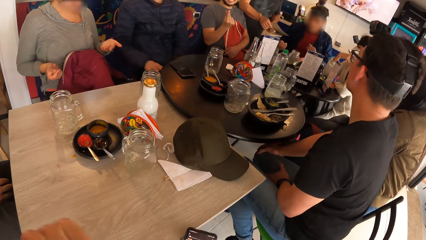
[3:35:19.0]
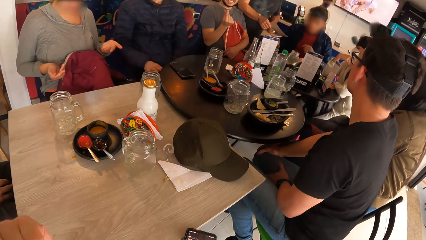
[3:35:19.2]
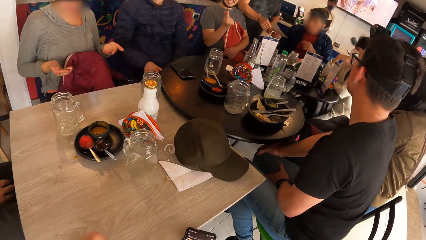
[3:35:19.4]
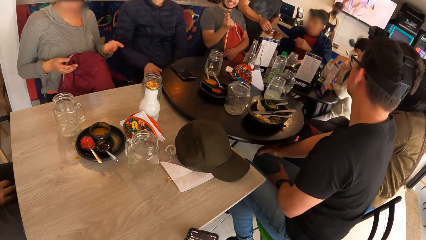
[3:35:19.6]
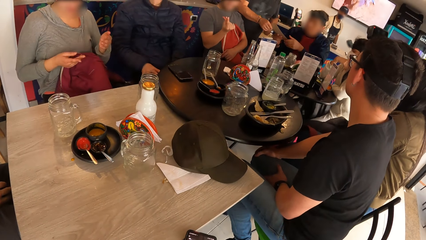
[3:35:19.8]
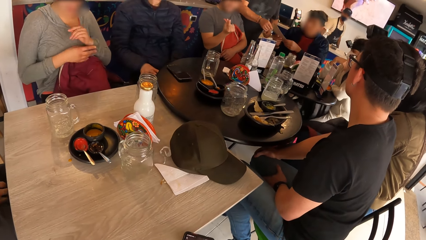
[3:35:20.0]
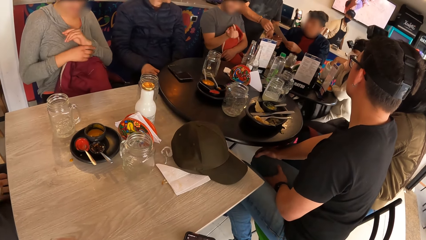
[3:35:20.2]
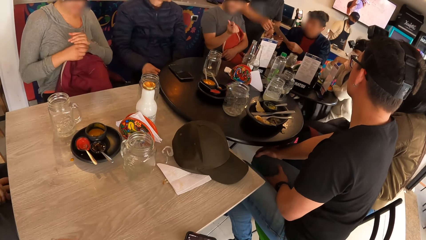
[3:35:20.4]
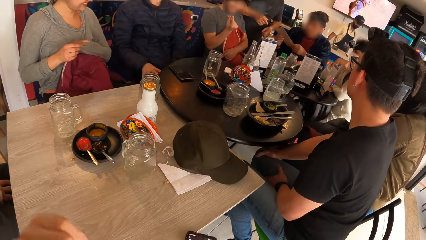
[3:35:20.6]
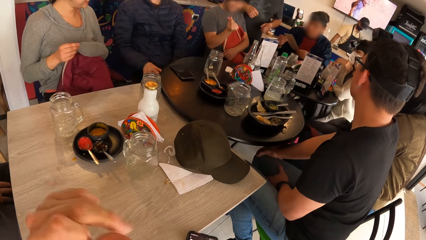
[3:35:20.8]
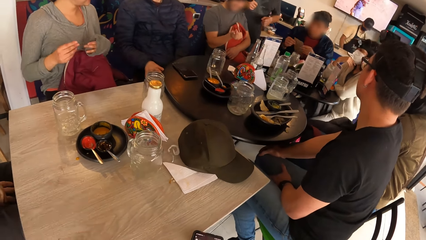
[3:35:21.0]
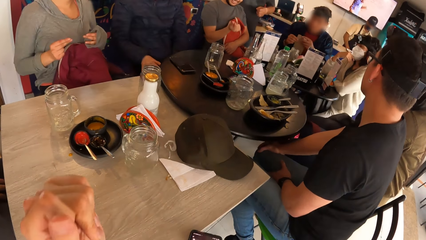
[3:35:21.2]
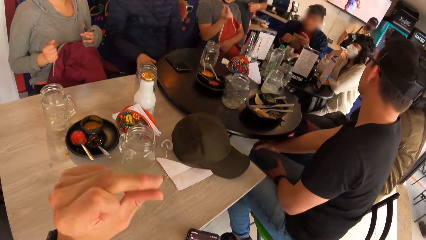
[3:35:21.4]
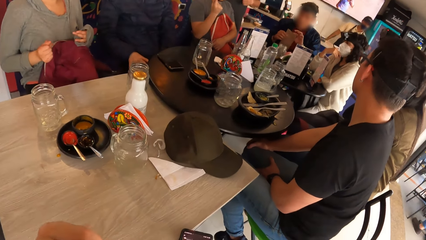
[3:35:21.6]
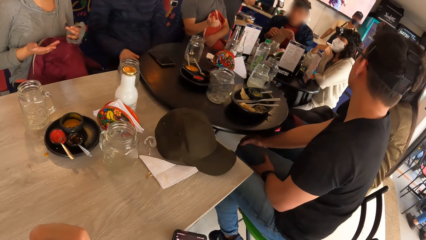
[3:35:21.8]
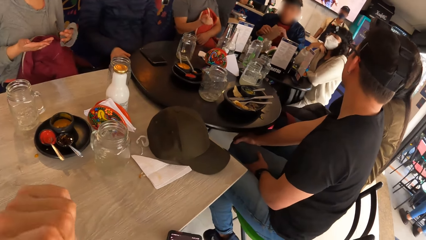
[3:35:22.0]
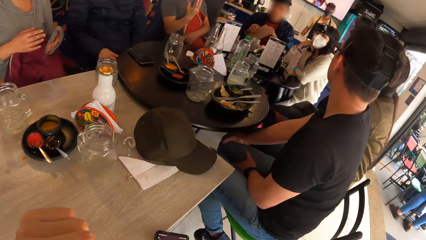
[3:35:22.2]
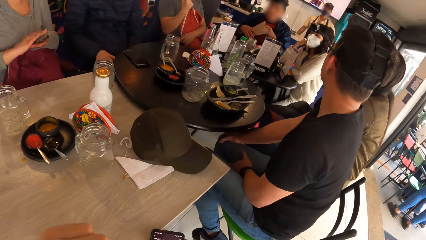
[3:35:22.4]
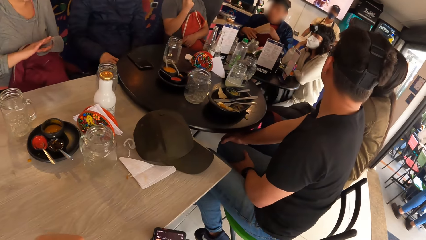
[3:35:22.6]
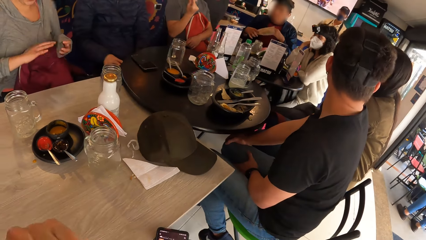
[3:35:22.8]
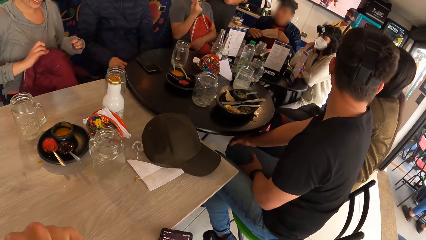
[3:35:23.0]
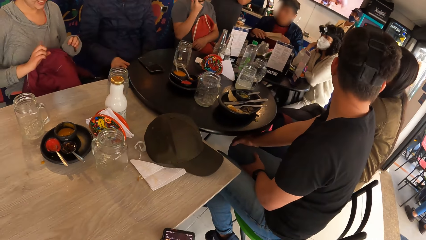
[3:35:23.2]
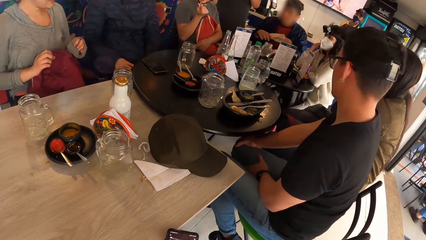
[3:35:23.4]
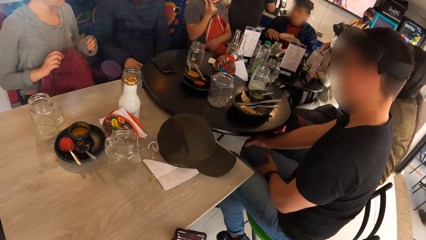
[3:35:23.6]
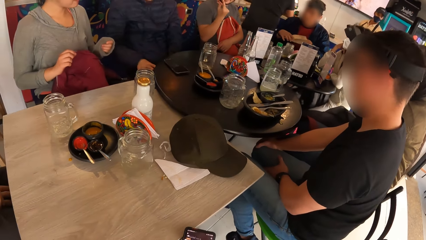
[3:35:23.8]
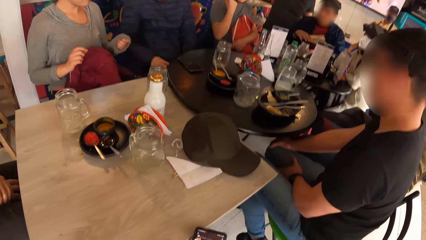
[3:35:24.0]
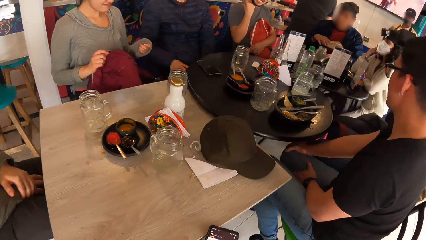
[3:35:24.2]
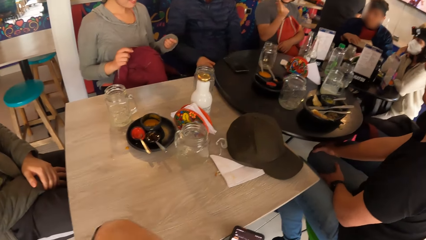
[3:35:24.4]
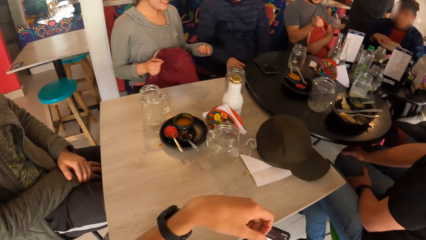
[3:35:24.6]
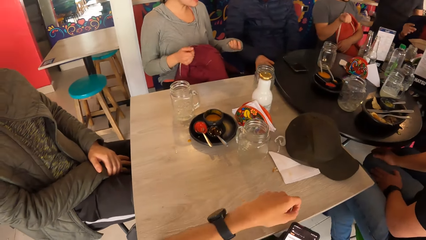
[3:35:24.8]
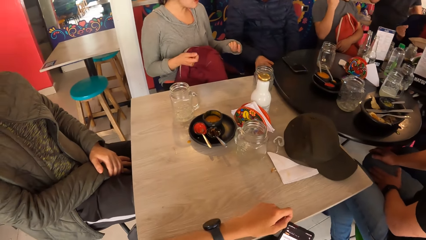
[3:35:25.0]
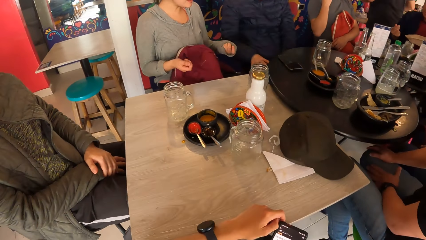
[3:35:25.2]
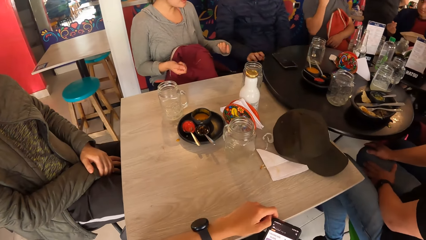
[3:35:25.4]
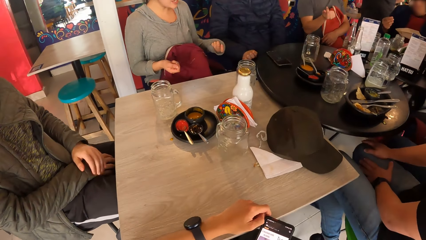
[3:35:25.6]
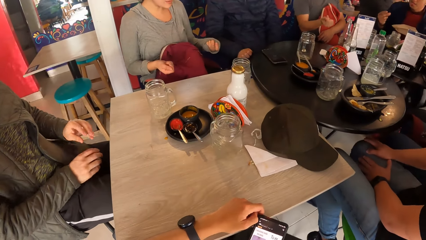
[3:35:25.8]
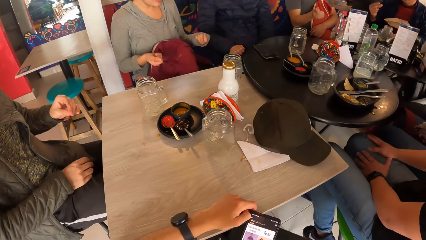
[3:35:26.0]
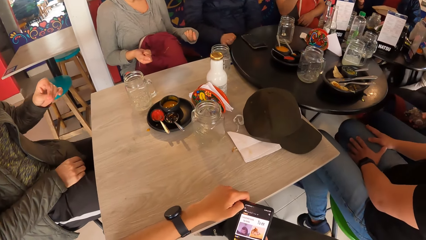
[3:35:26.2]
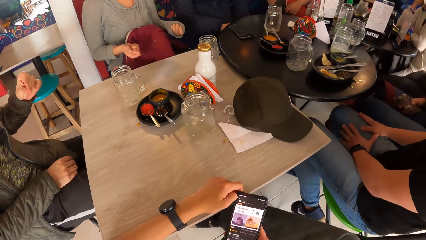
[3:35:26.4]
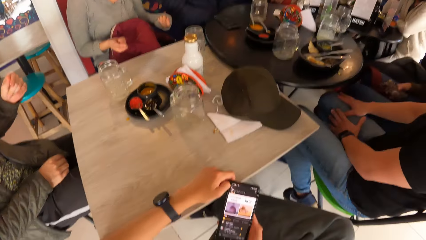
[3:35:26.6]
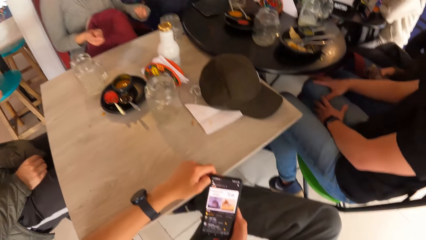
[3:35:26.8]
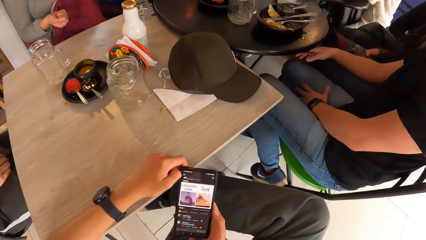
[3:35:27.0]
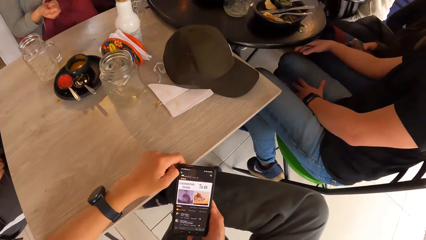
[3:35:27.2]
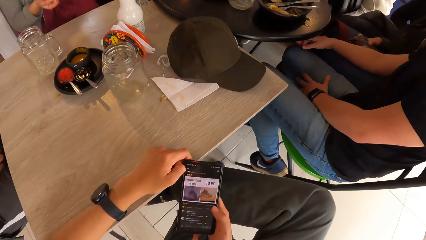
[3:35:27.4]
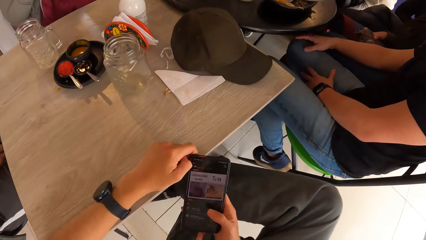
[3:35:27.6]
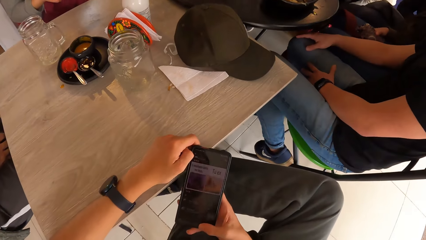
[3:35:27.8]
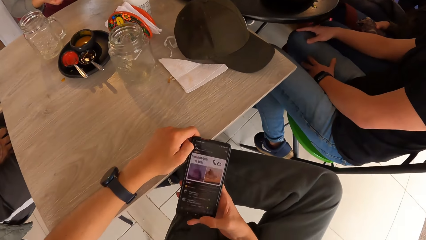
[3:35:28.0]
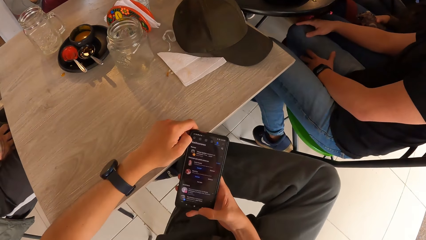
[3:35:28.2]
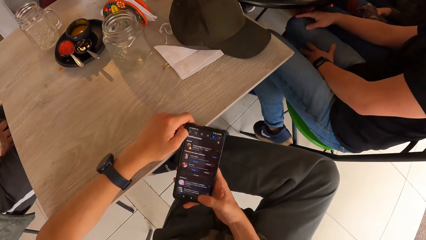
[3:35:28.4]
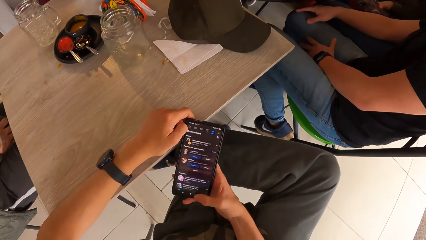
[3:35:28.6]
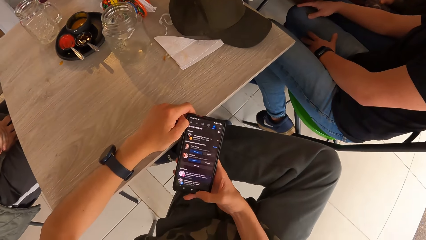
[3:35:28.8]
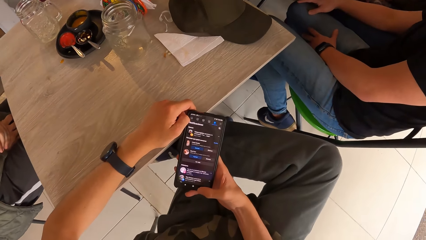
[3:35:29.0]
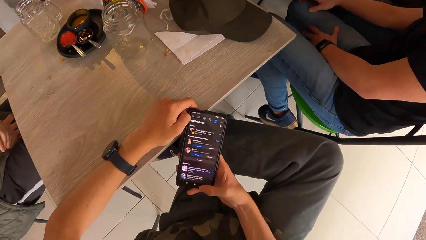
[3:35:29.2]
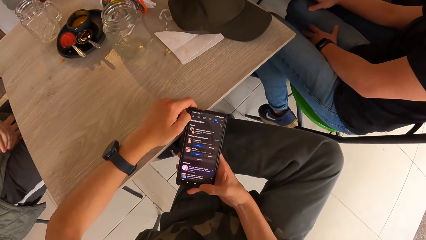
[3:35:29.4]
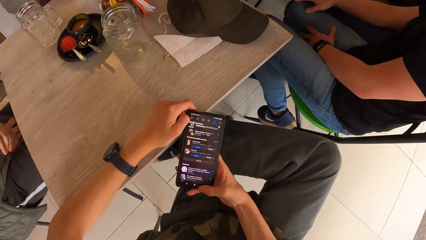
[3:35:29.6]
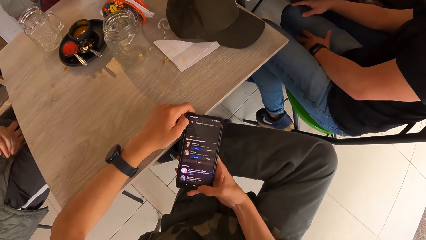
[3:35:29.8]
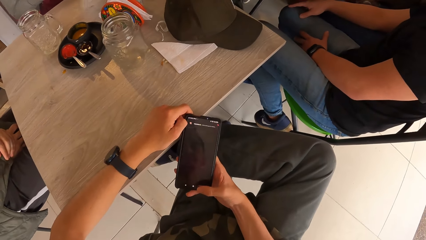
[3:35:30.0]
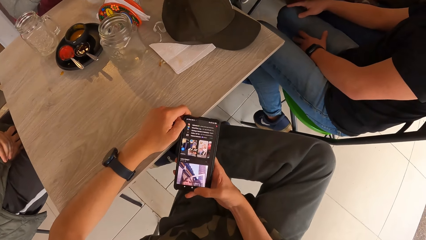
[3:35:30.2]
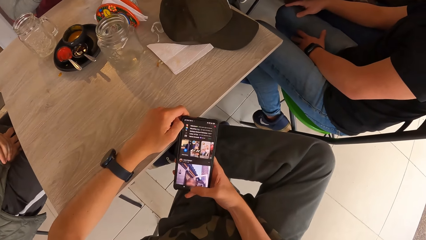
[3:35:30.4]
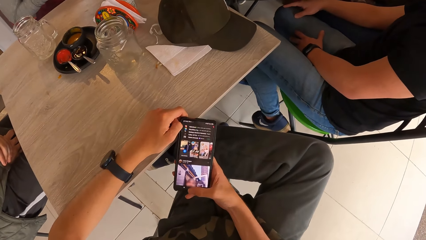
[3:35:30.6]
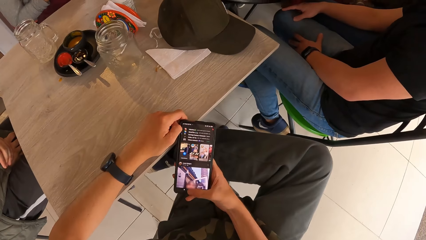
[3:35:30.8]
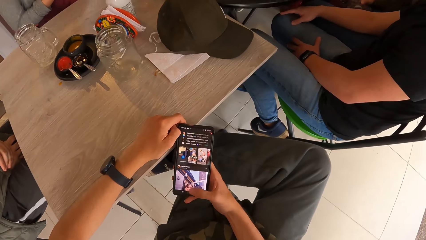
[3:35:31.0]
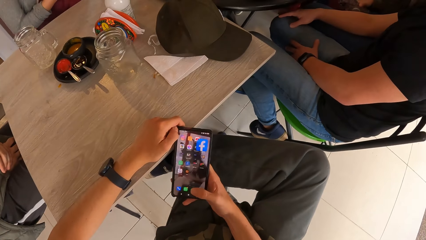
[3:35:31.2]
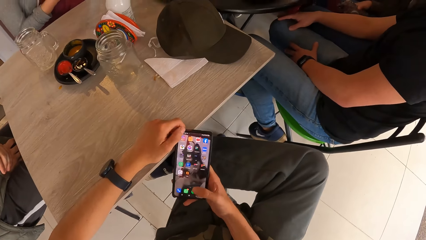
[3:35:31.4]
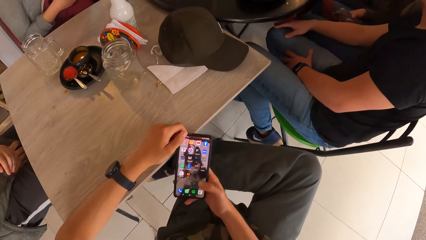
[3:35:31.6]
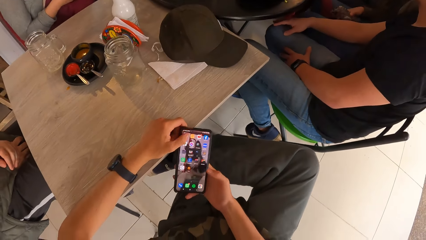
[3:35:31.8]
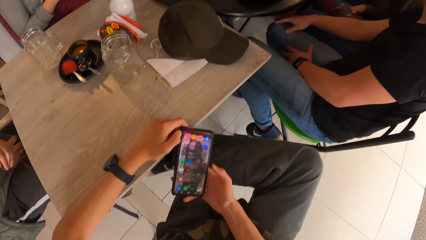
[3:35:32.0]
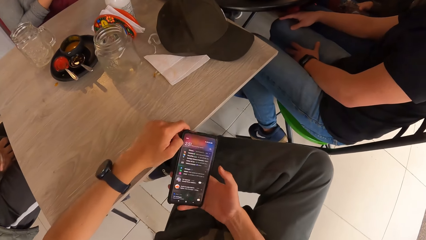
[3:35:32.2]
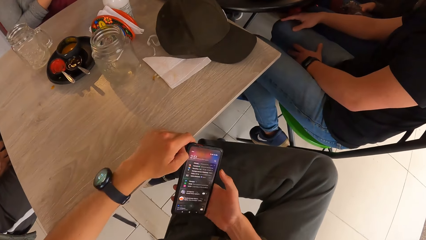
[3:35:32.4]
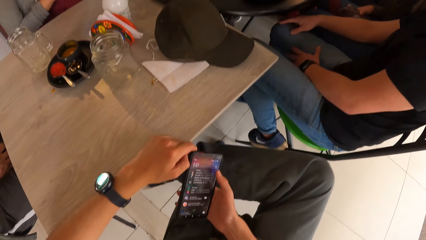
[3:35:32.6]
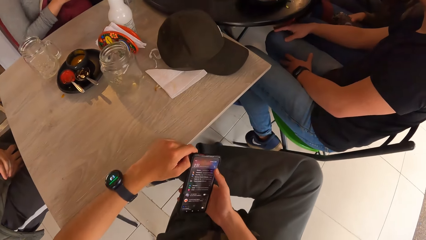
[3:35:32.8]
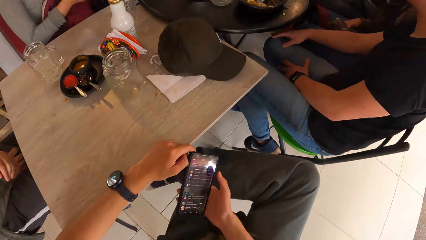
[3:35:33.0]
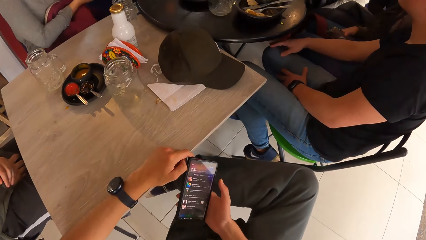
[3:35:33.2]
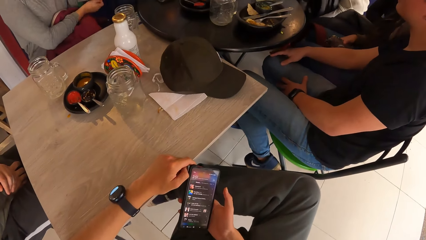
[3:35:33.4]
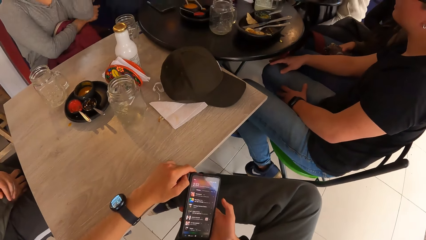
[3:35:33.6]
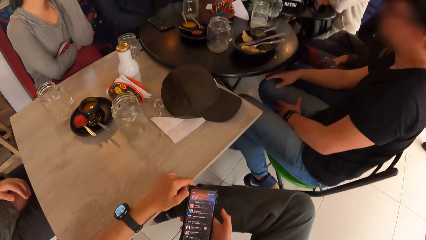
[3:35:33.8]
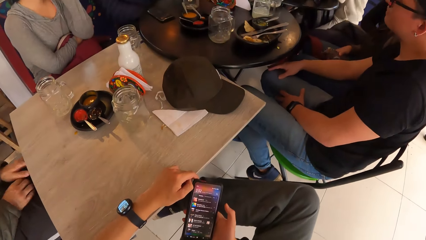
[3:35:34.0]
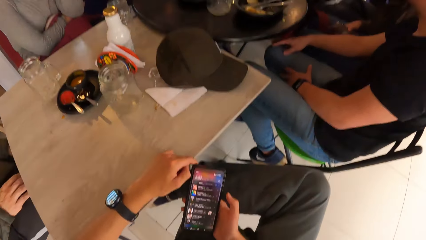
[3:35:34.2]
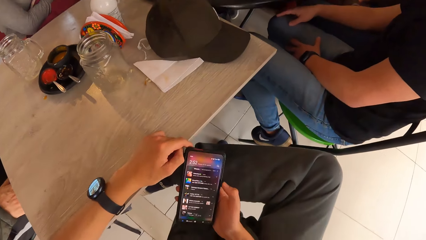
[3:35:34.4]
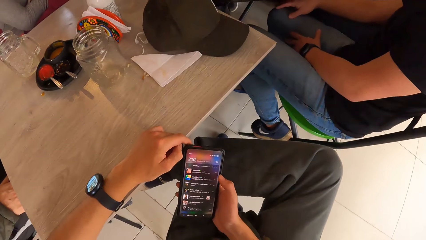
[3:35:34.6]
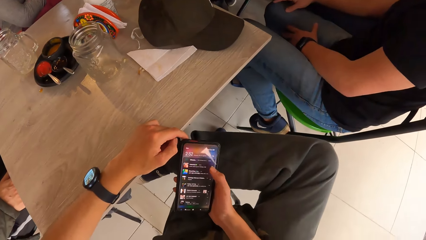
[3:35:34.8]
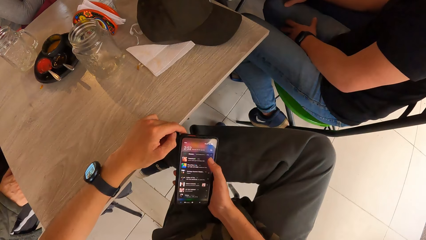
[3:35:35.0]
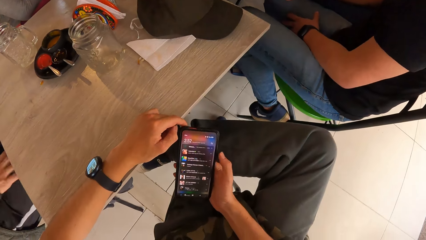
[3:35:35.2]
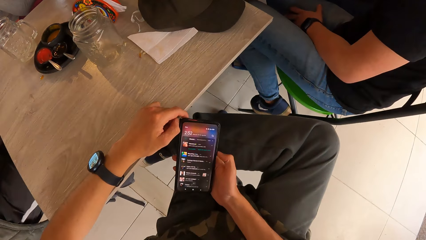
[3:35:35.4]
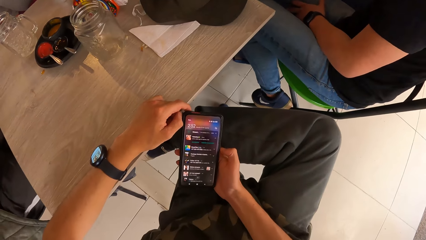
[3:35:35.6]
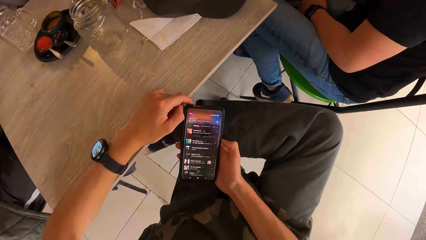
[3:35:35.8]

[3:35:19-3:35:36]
A person taps fingers. Another person straightens a t-shirt. The camera wearer taps fingers. The first person taps fingers. The other person sways hands. The camera wearer operates the phone with his right hand. He scrolls on the phone.
